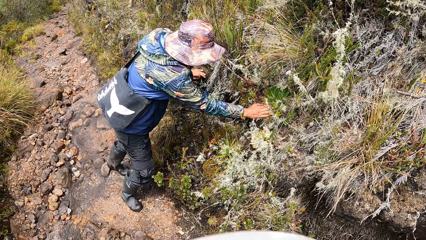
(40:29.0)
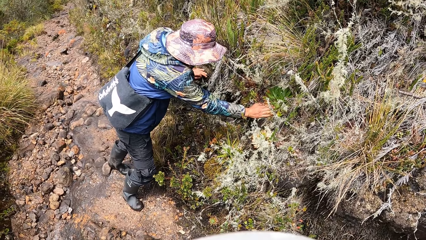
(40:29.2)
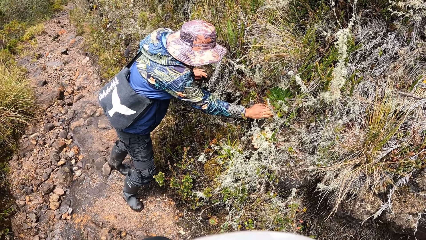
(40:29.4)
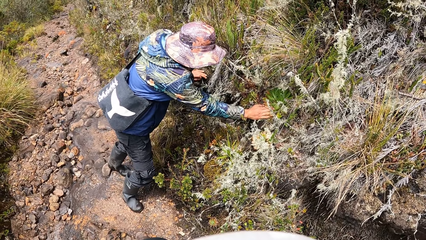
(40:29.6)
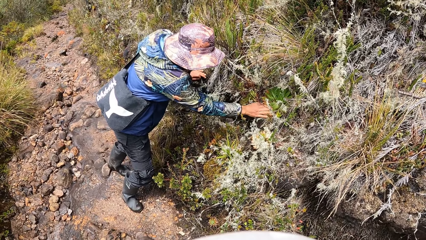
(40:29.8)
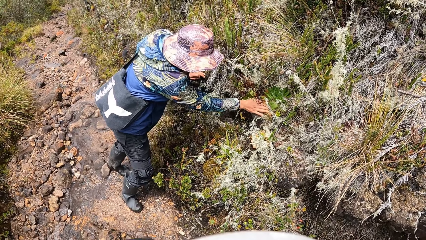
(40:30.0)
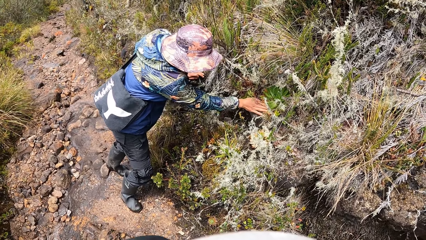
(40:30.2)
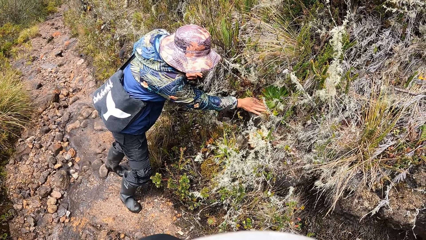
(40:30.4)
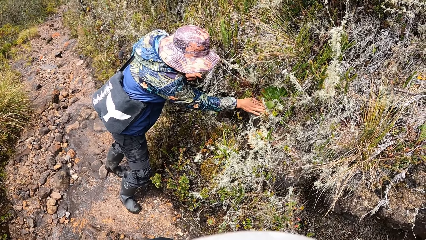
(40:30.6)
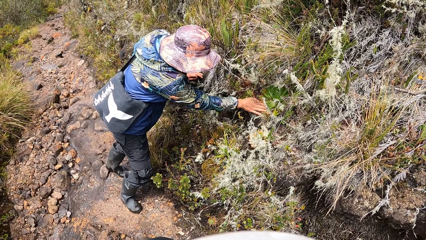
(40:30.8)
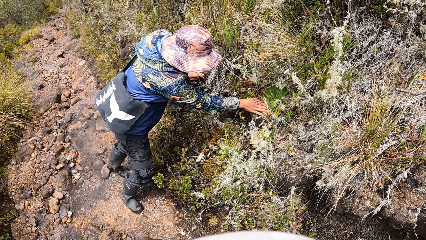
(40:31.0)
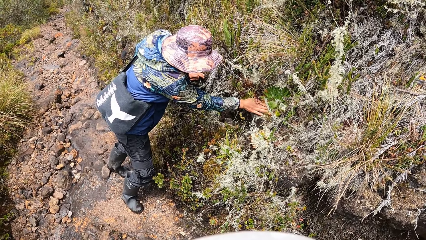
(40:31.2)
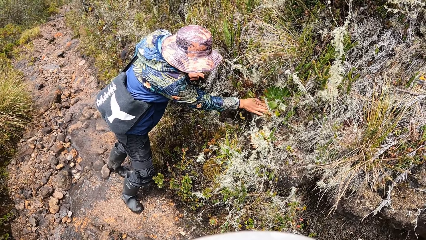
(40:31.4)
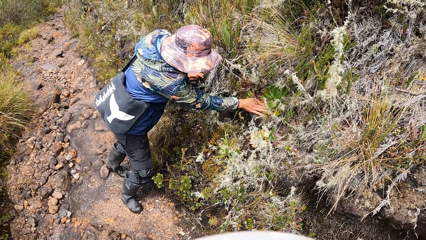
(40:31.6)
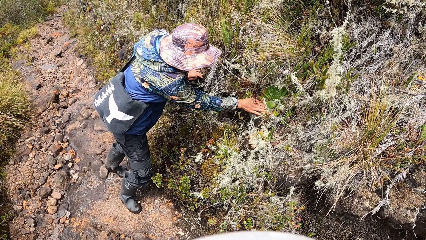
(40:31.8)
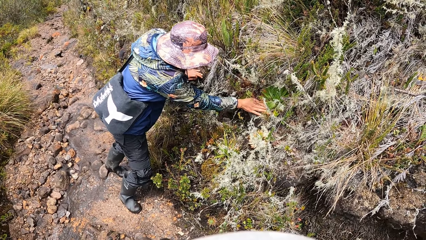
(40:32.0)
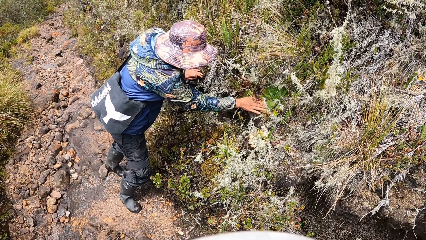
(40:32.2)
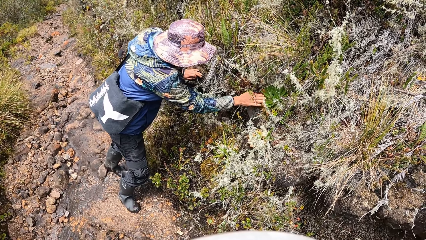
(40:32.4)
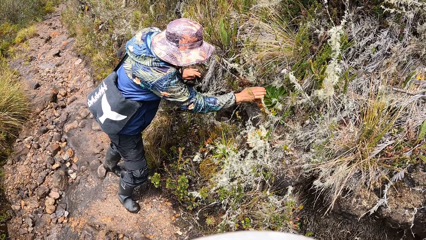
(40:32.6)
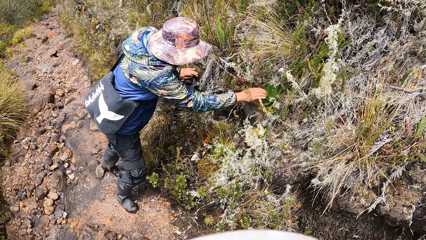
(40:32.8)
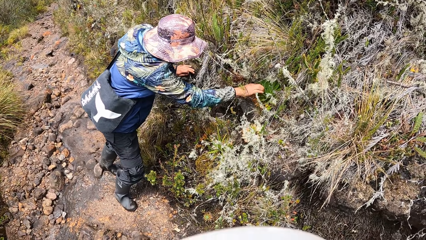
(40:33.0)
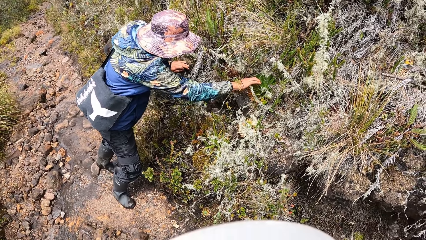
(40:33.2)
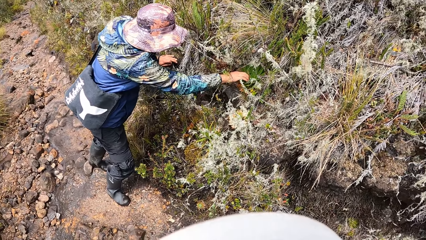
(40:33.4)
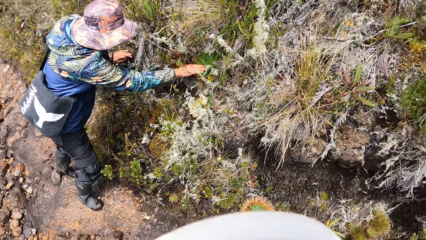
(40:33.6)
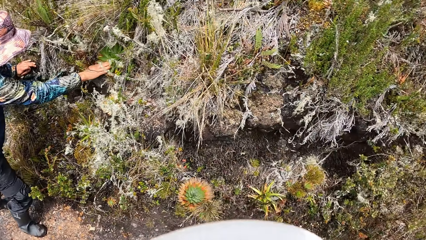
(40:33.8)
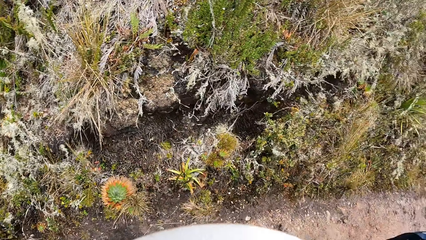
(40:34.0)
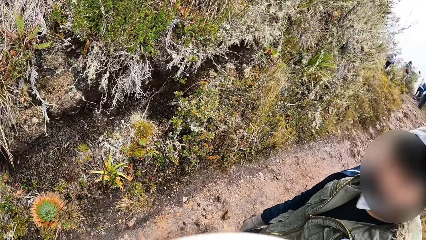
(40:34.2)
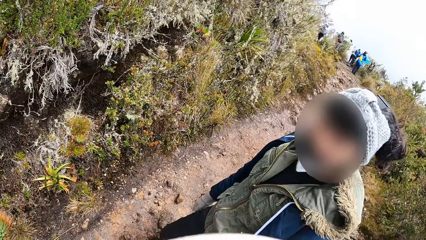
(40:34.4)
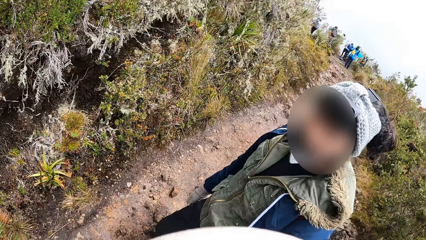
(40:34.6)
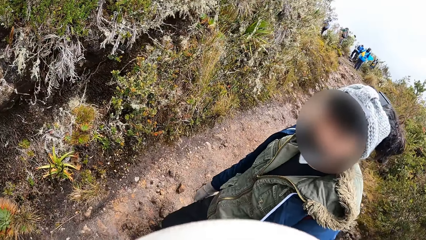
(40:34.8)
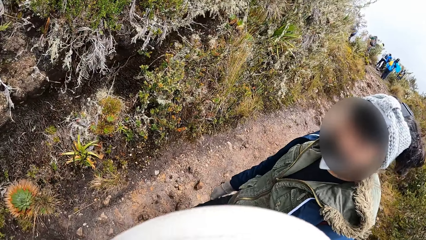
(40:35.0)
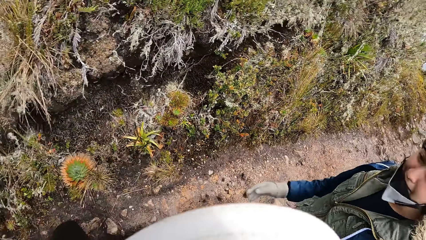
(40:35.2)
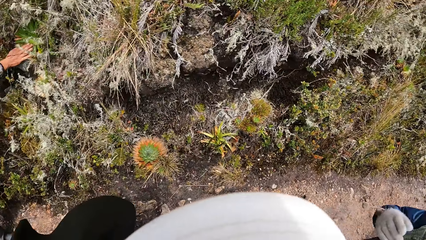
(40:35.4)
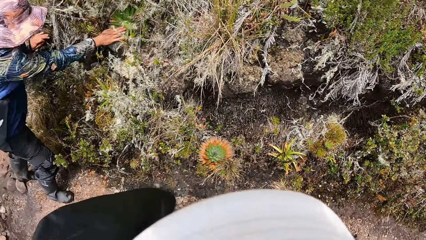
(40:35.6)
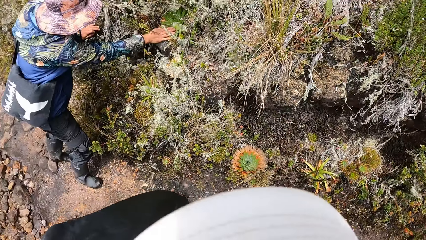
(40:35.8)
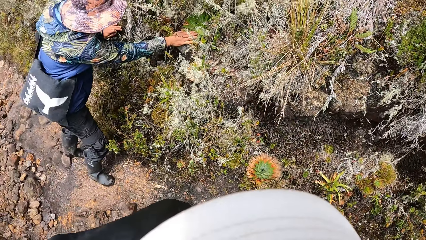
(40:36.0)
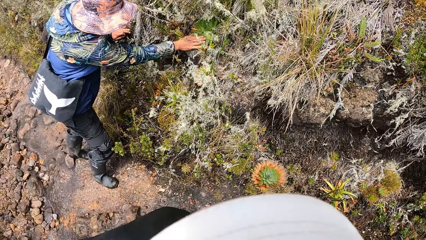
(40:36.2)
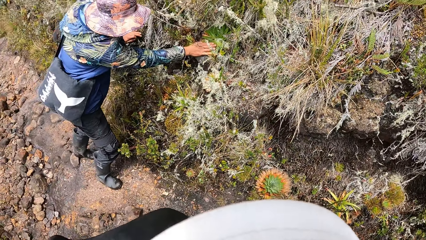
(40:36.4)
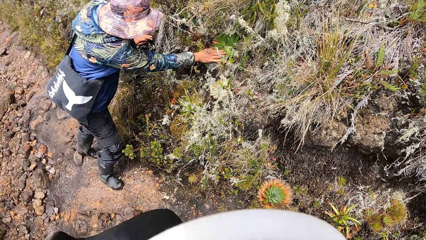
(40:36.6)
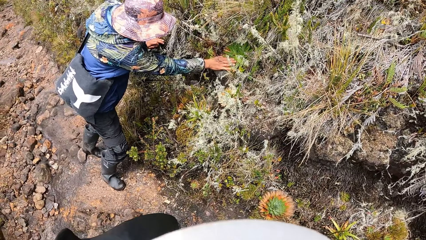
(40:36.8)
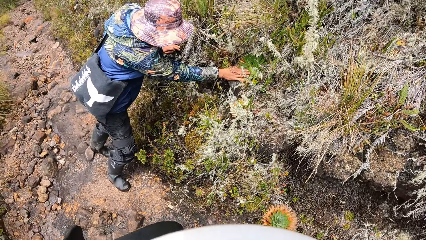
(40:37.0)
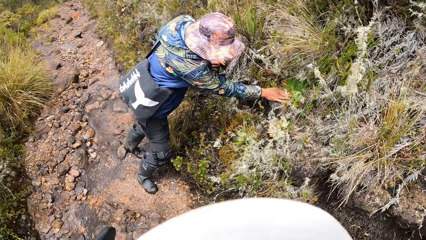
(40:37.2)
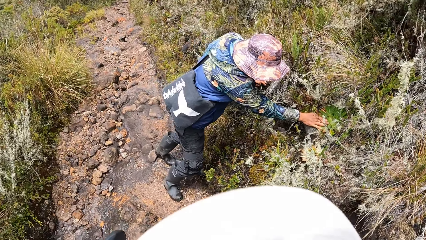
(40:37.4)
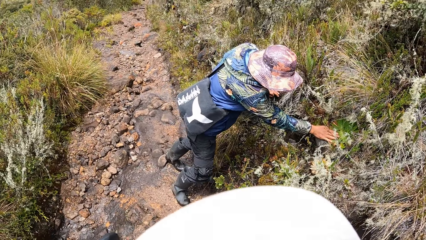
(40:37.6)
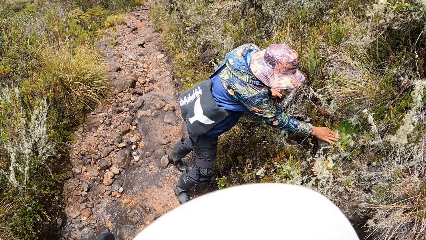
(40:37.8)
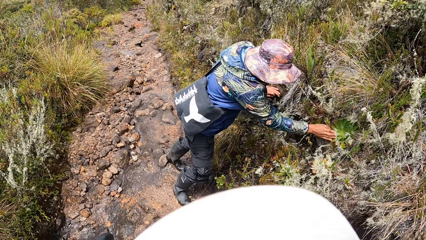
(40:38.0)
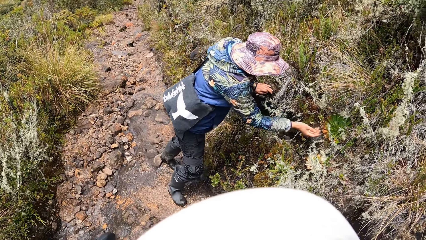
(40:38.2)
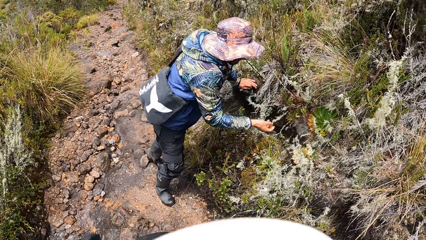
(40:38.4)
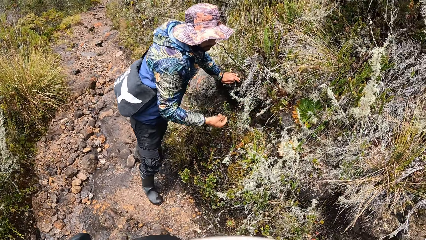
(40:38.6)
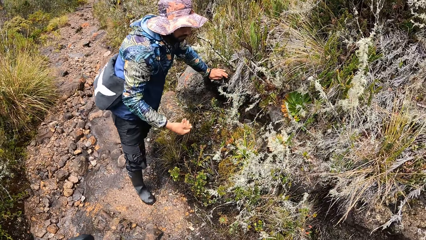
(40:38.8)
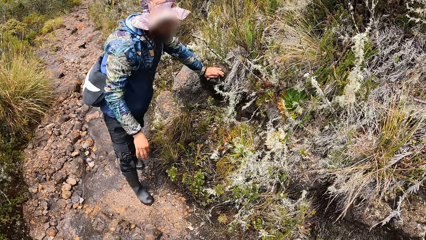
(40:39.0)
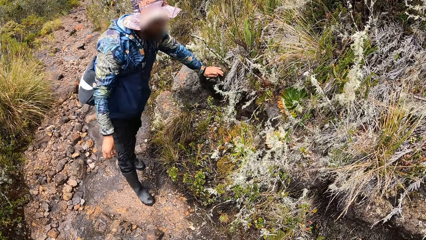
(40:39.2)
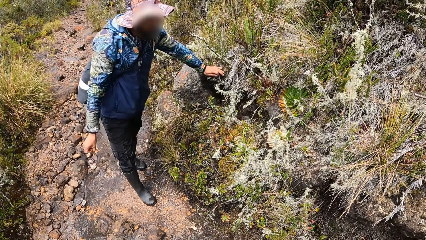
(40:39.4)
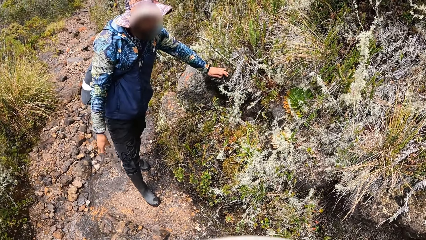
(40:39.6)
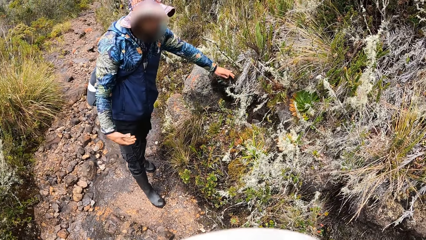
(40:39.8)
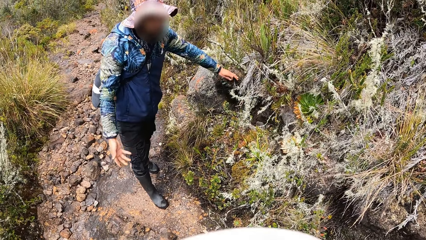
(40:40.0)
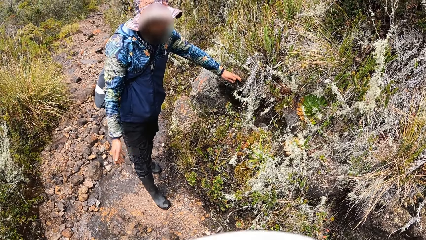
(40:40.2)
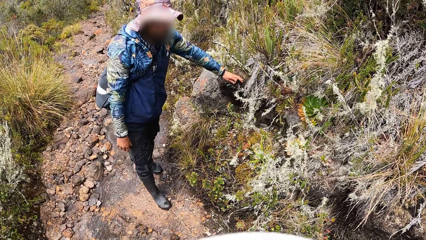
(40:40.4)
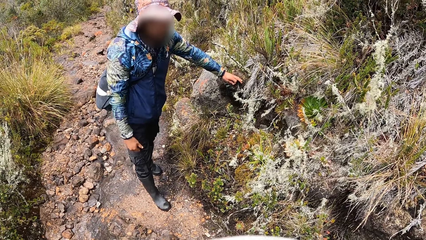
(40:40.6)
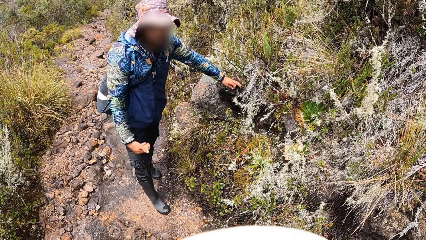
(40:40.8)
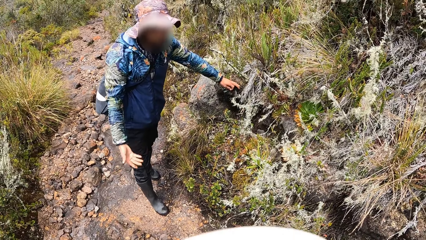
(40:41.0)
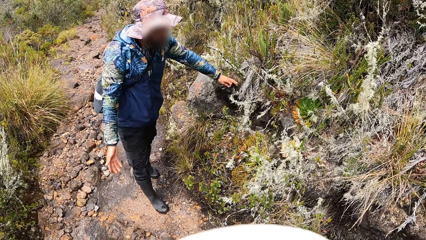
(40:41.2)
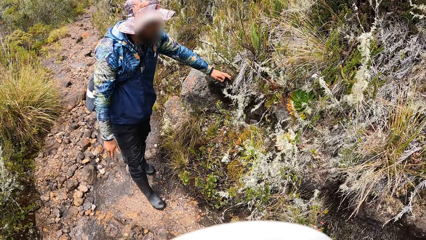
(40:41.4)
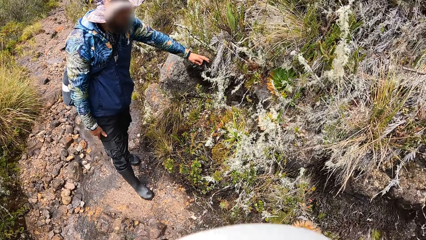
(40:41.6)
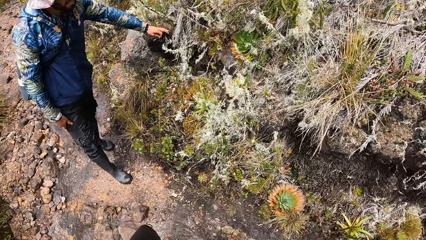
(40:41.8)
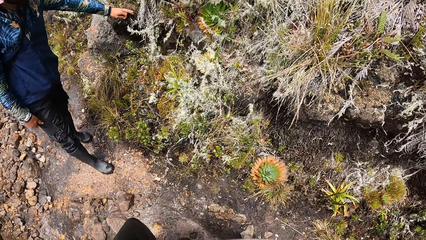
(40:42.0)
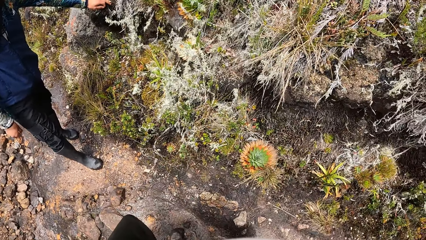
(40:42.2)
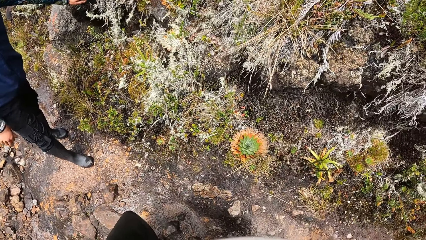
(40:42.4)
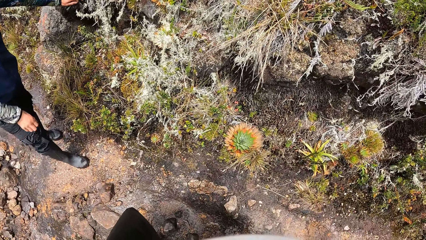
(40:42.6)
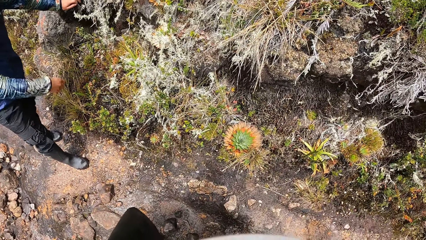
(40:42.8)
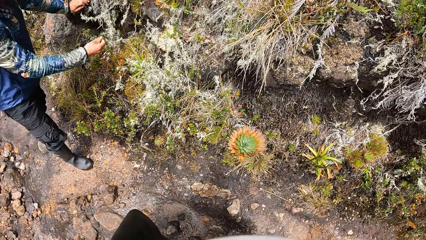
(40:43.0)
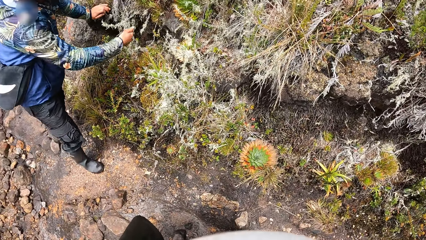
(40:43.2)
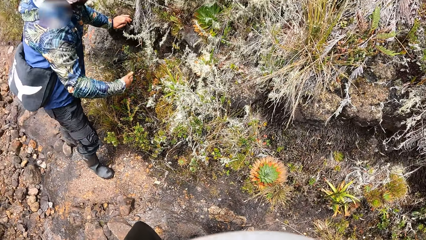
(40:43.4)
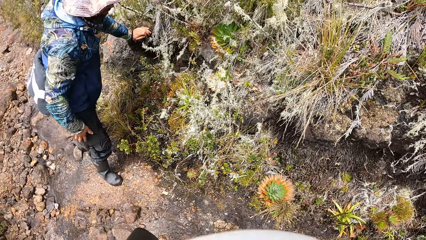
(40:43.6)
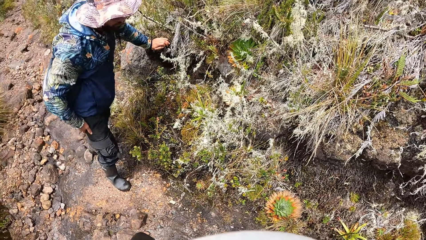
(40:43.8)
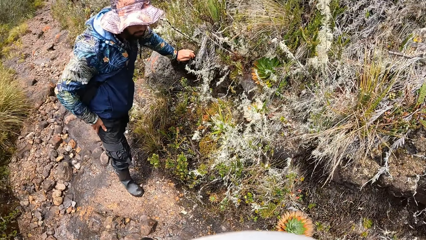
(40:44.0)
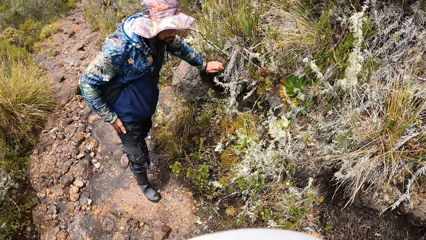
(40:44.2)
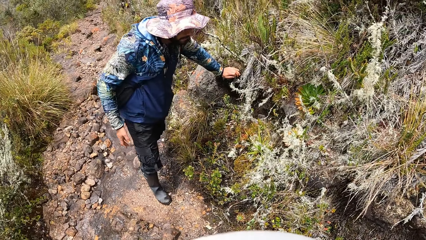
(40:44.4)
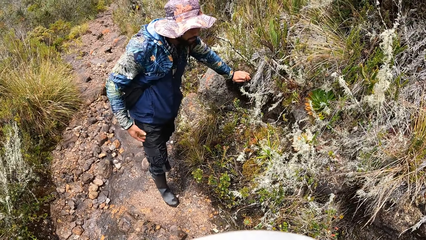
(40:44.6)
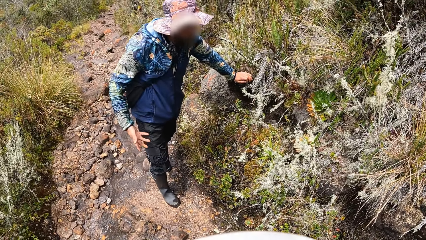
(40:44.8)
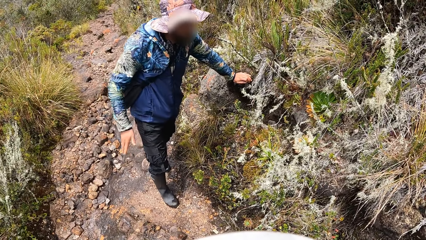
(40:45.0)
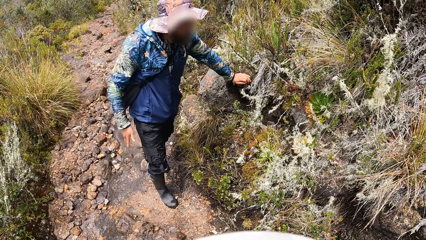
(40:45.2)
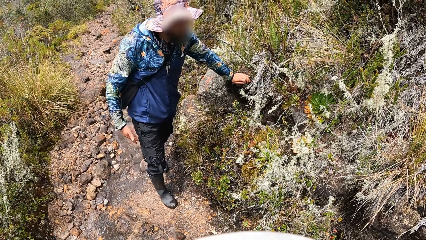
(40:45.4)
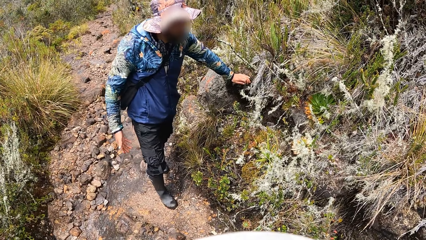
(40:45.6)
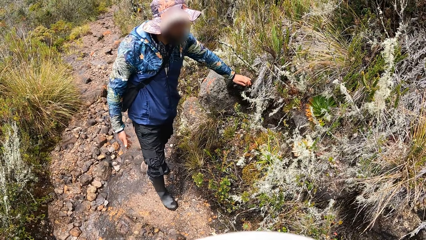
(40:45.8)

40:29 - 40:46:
The man cleans his right hand on his right leg.
